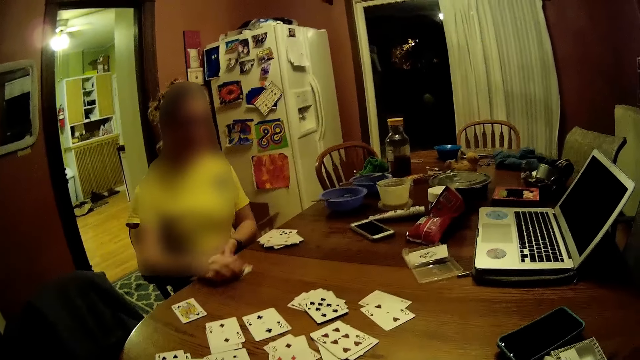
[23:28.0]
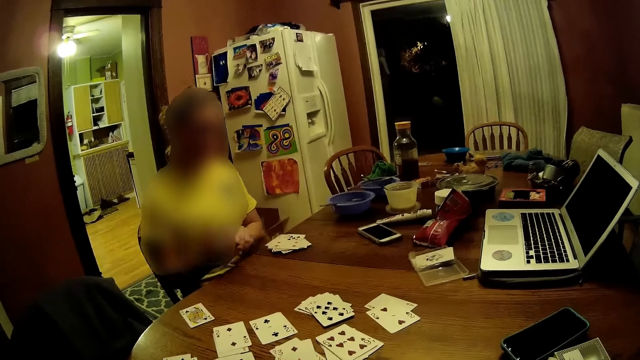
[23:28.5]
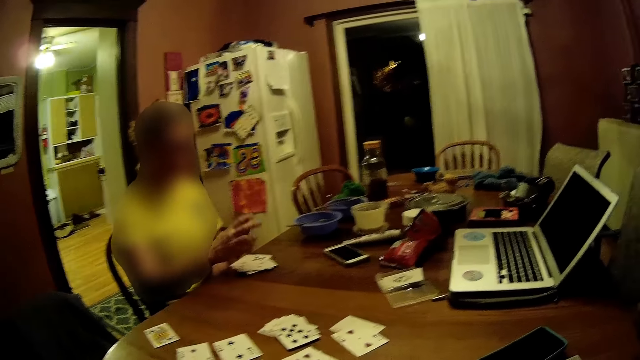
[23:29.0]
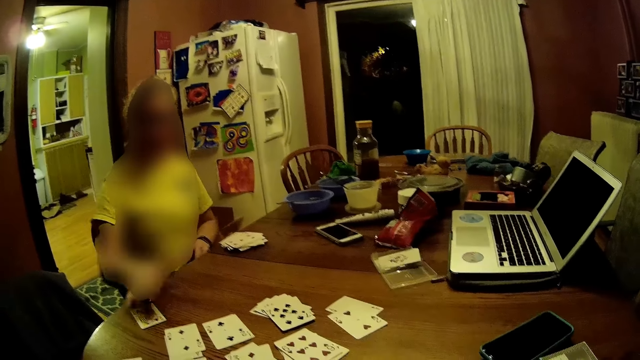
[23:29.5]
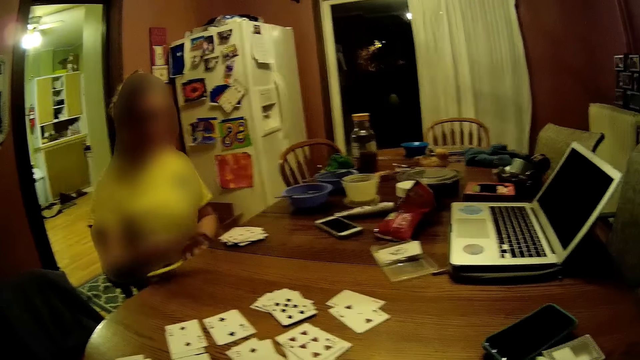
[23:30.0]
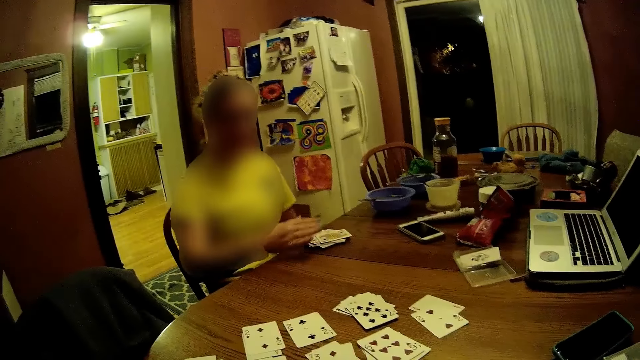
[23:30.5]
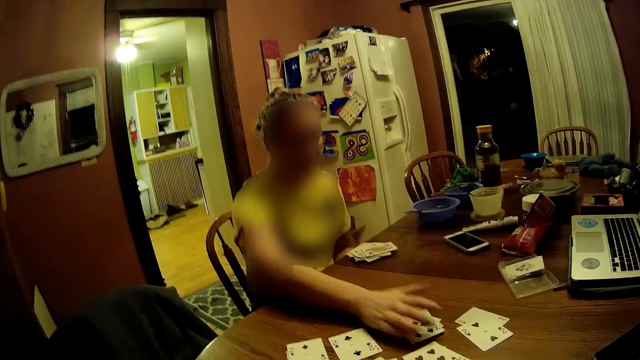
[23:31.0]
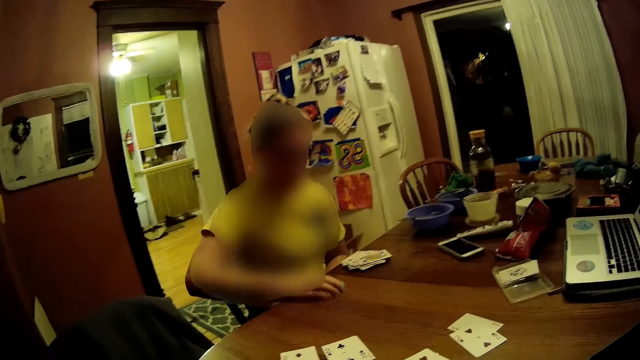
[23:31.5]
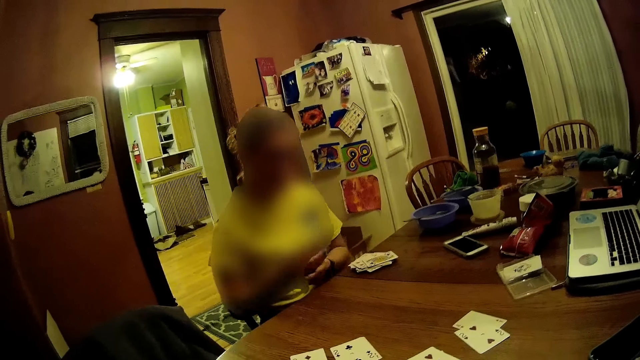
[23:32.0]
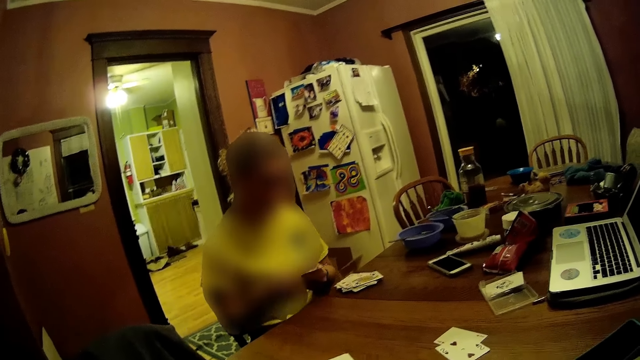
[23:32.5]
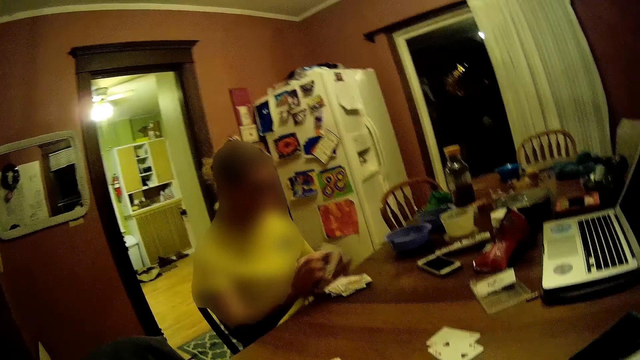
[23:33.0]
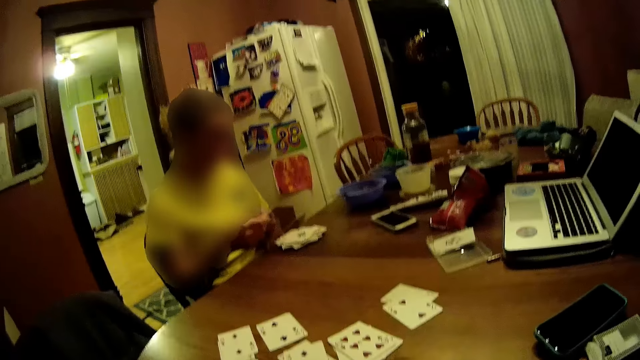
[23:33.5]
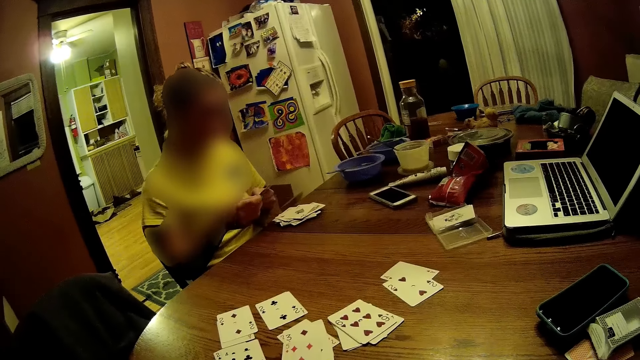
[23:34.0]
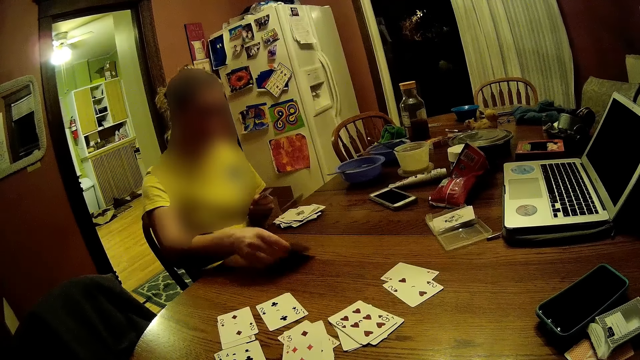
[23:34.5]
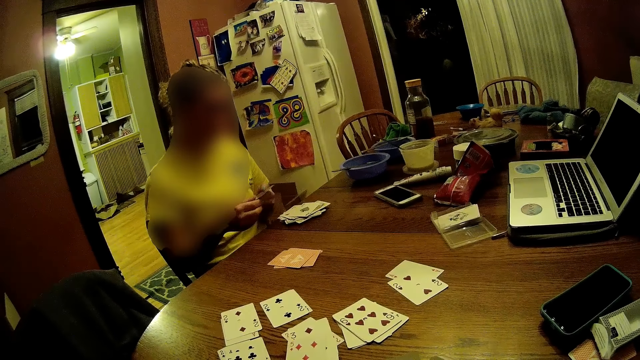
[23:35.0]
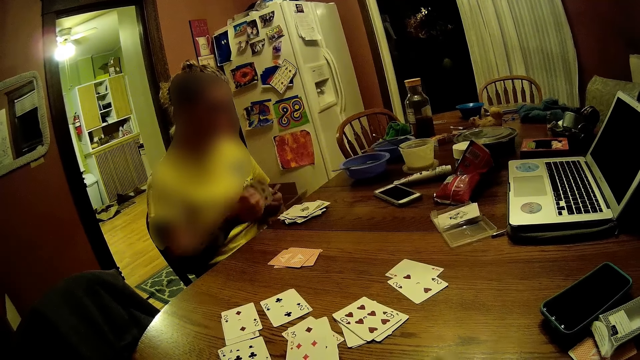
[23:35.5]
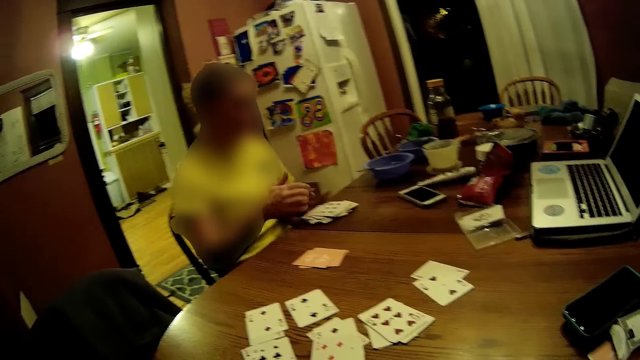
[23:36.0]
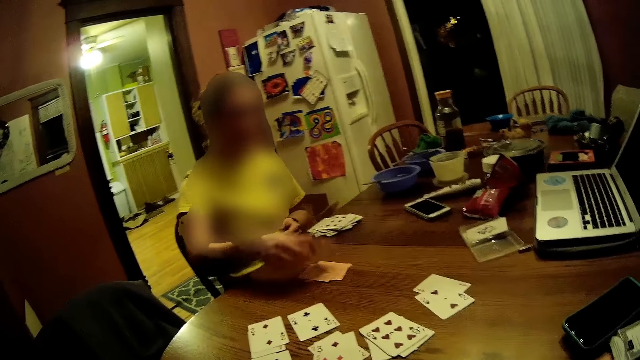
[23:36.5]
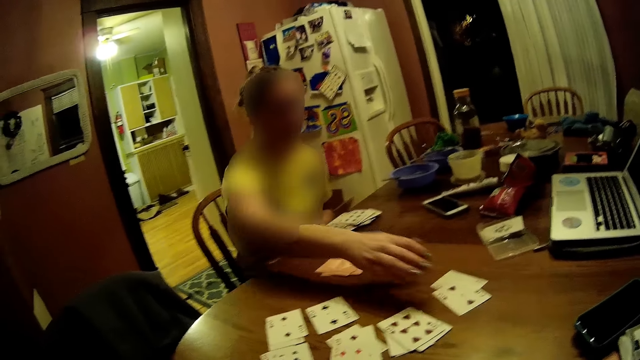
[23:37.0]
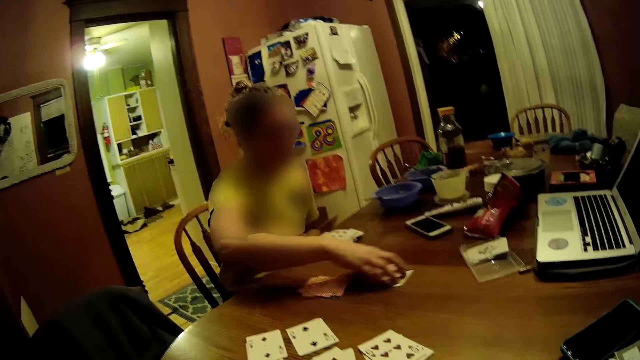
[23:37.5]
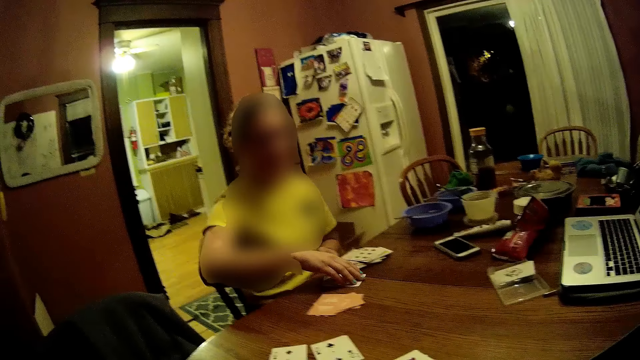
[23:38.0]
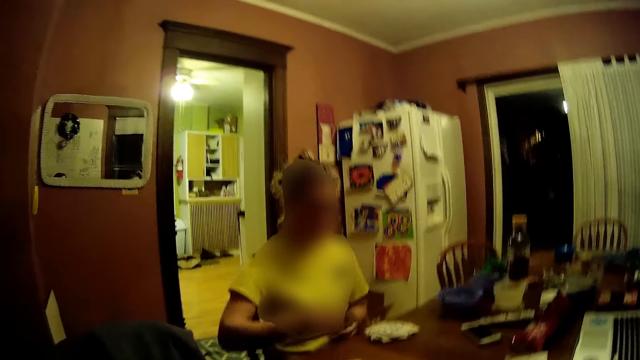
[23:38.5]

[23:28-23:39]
A woman stacks some cards on the table with her hands. She stacks some cards on the table with her right hand. She picks up some cards on the table with her right hand. She fiddles with some cards in her hands. She drops some cards with her right hand. She drops some cards on the table with her right hand. She does it repeatedly. She picks up some cards on the table with her right hand.

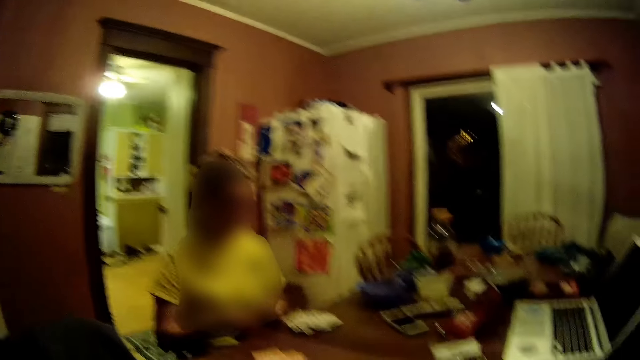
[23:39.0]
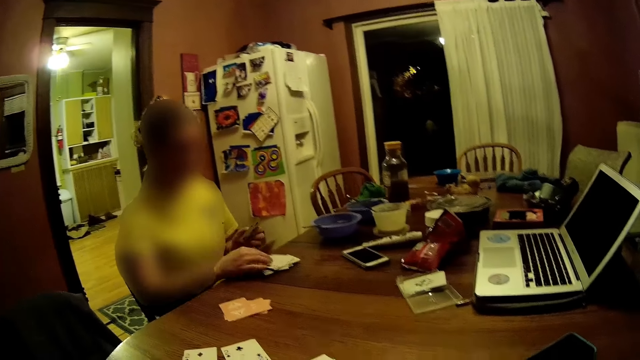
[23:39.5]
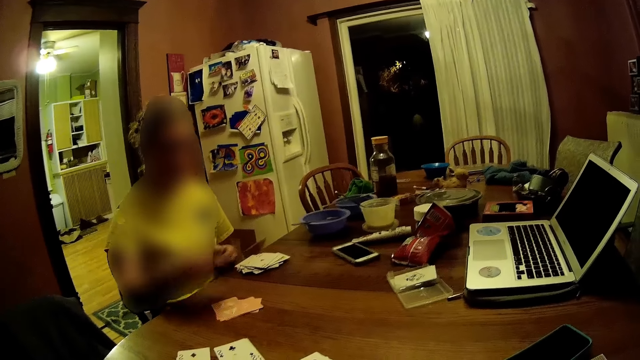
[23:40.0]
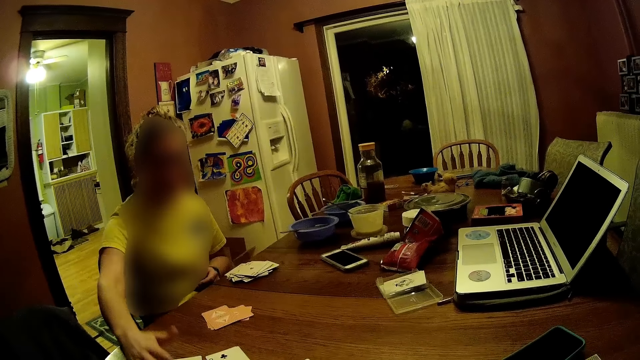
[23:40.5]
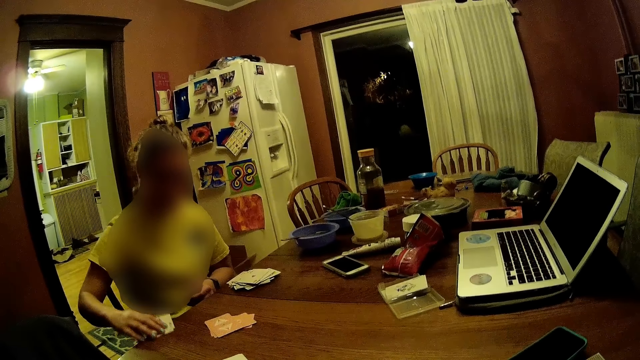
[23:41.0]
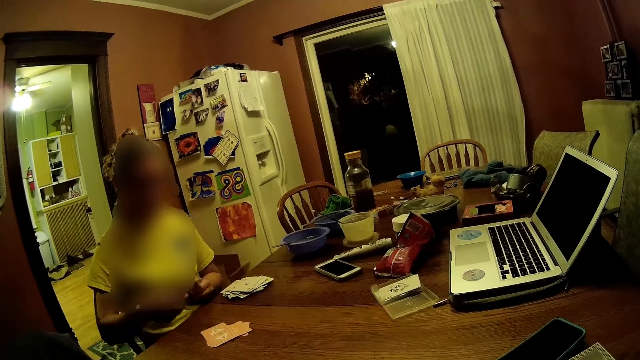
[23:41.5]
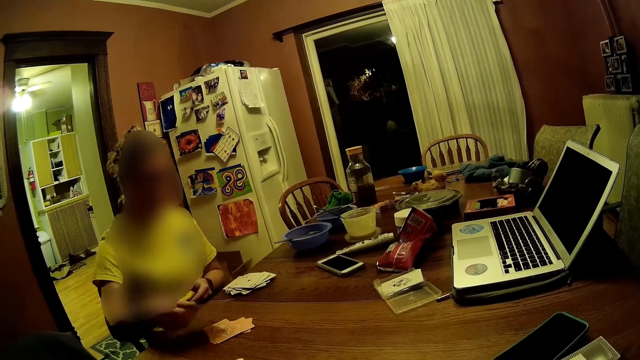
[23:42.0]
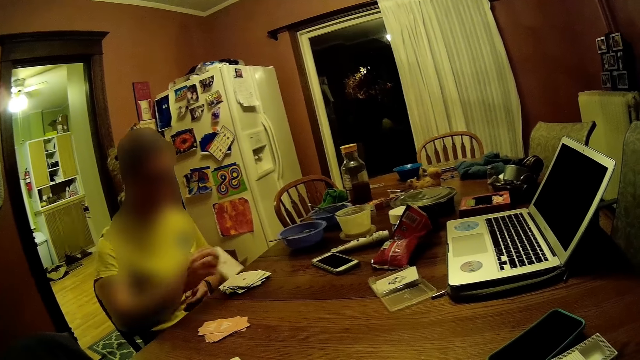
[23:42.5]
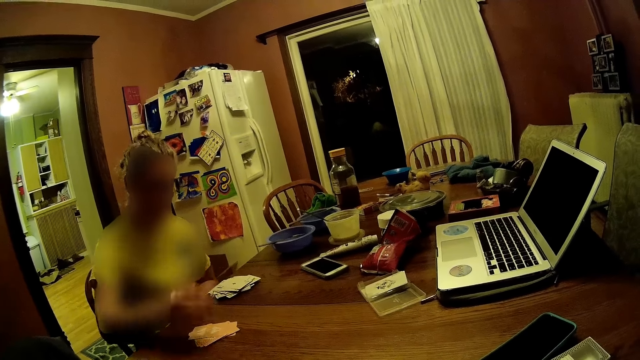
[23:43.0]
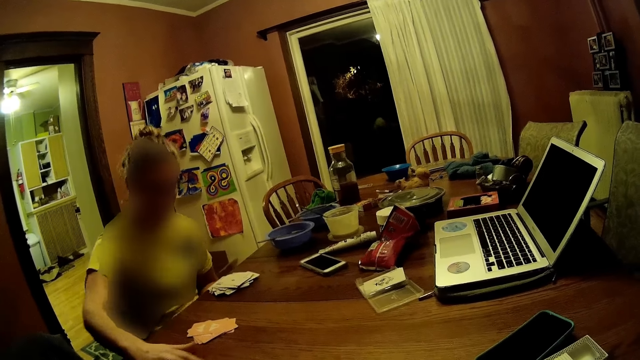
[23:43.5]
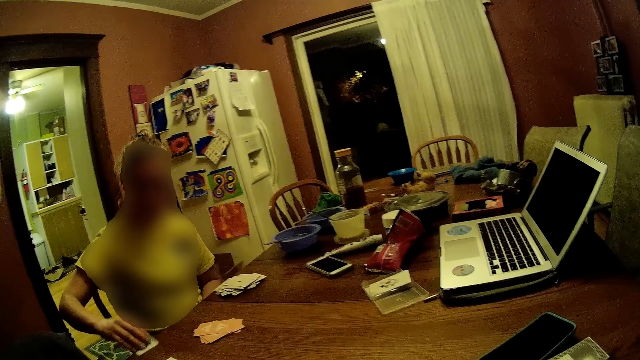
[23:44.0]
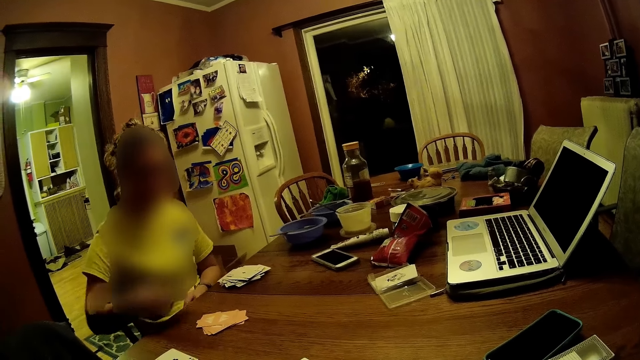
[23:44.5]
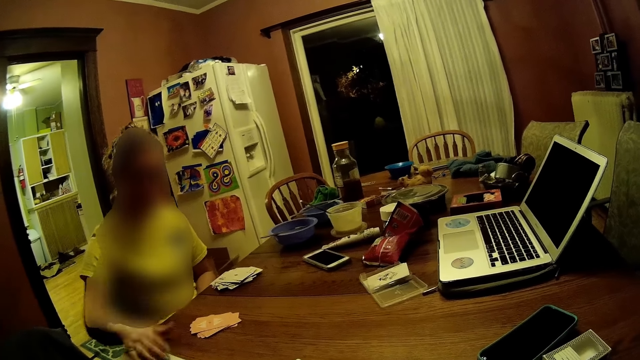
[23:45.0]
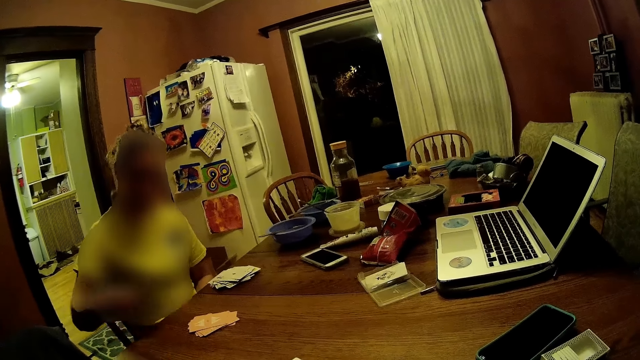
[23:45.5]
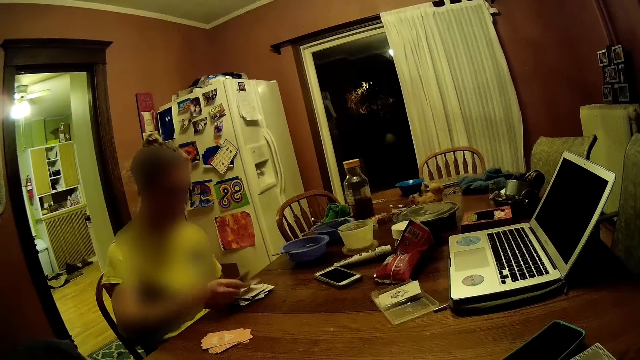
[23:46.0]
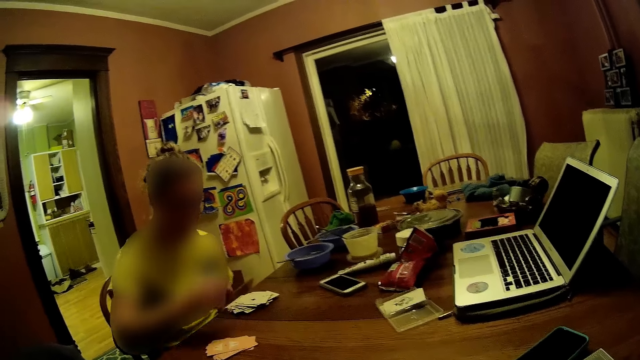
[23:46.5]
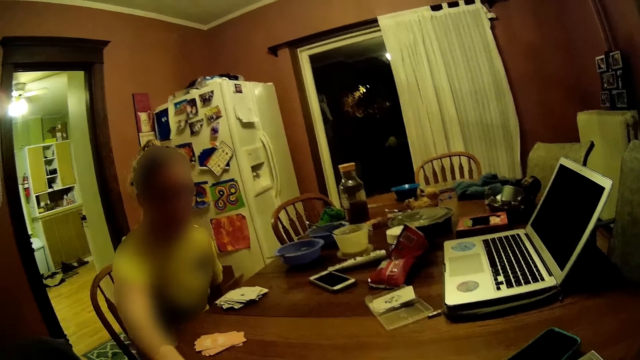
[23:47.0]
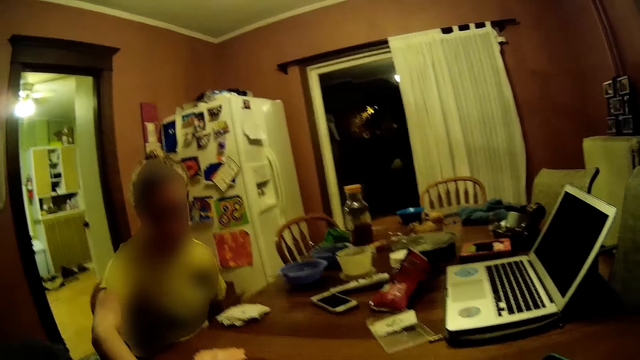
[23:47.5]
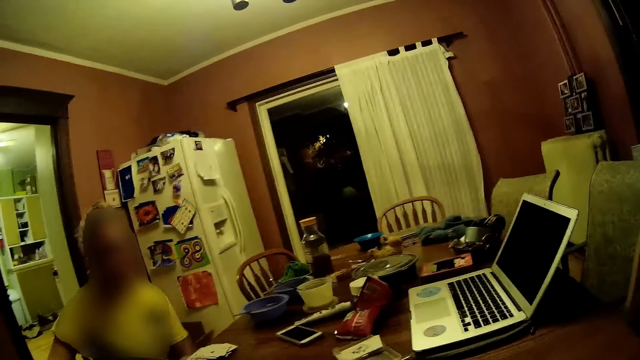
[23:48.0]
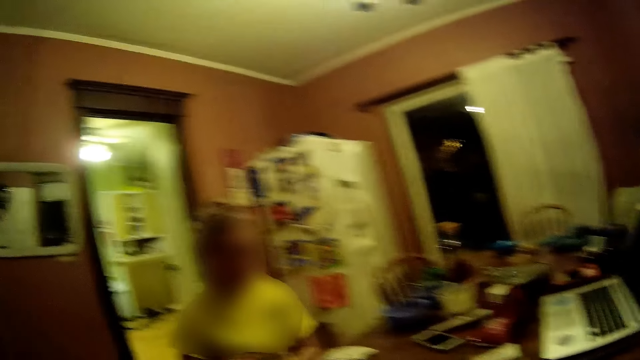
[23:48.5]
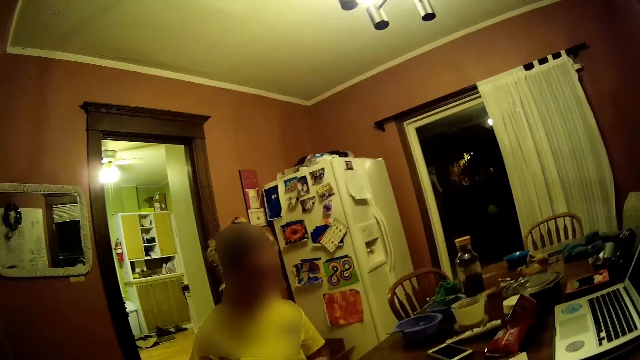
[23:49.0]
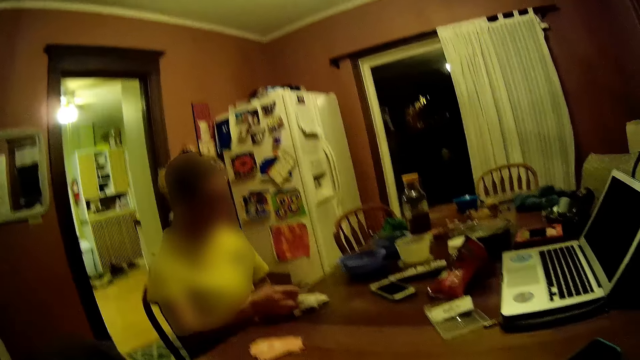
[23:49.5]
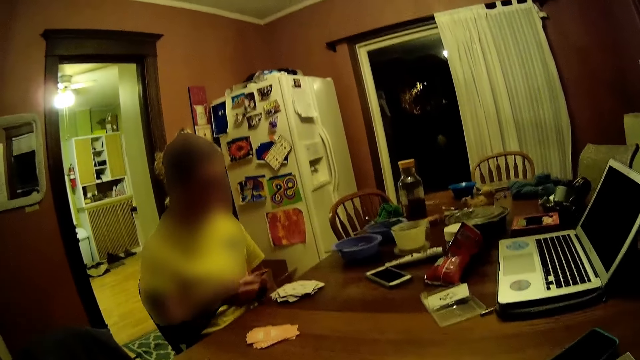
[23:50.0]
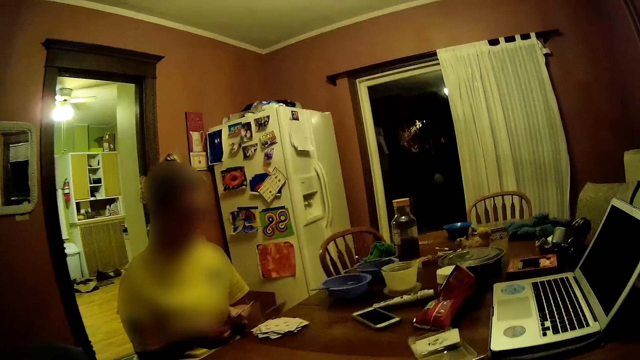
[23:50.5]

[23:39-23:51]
A woman drops some cards on the table with her right hand. She does it again. She picks up some cards on the table with her right hand. She drops some cards on the table with her right hand. She does it again. She picks up some cards on the table with her right hand. She drops some cards on the table with her right hand. She picks up some cards on the table with her right hand. She drops some cards on the table with her right hand. She picks up some cards on the table with her right hand. She drops some cards on the table with her right hand.
